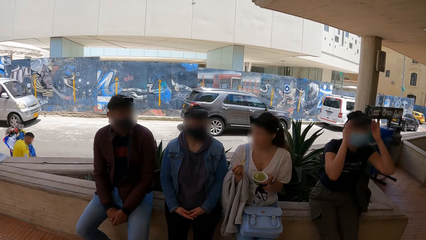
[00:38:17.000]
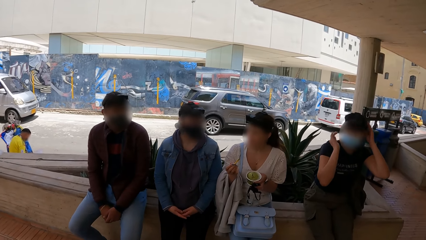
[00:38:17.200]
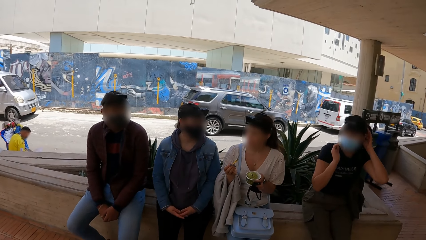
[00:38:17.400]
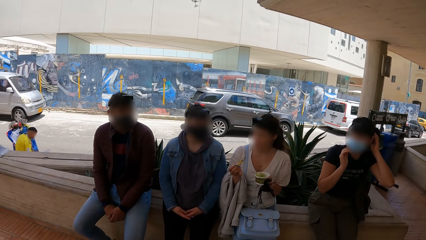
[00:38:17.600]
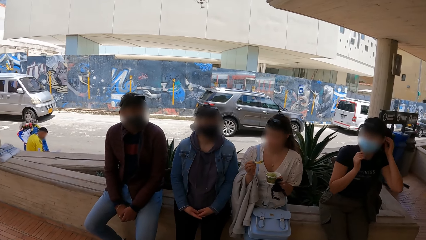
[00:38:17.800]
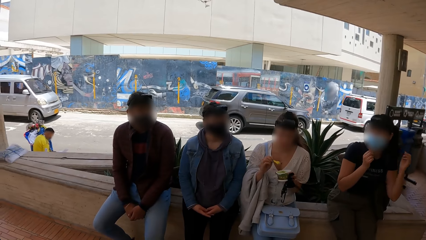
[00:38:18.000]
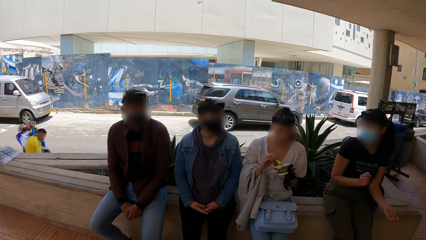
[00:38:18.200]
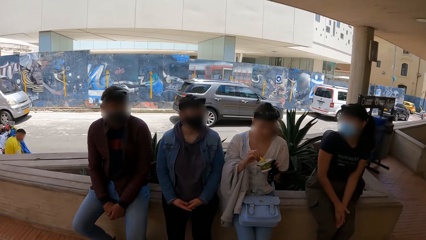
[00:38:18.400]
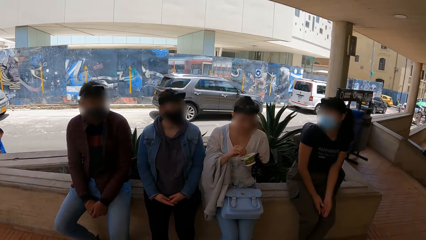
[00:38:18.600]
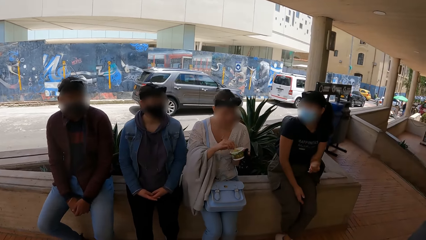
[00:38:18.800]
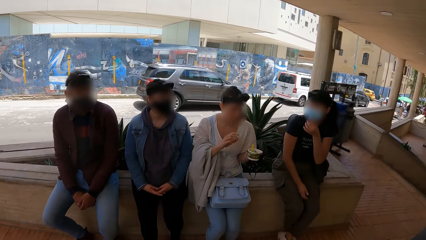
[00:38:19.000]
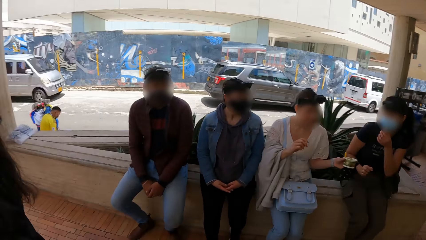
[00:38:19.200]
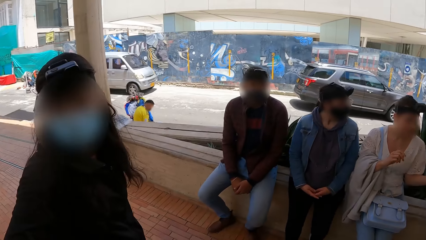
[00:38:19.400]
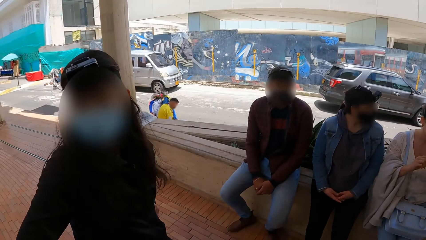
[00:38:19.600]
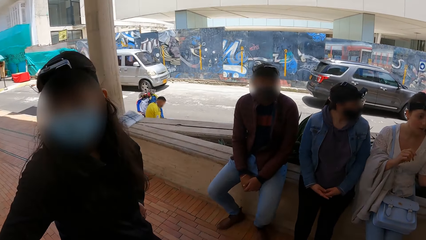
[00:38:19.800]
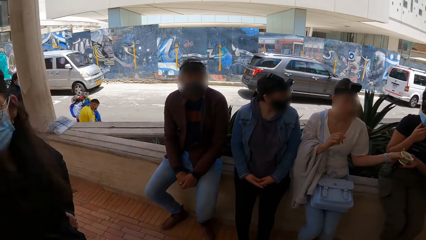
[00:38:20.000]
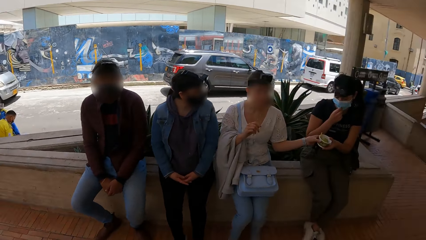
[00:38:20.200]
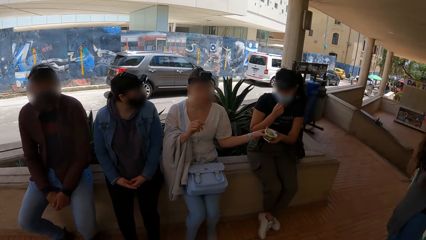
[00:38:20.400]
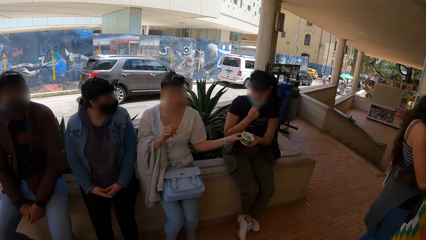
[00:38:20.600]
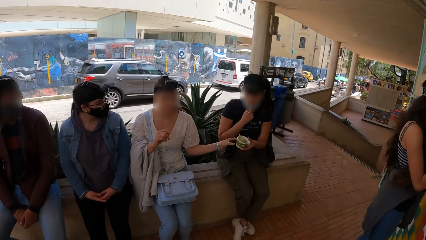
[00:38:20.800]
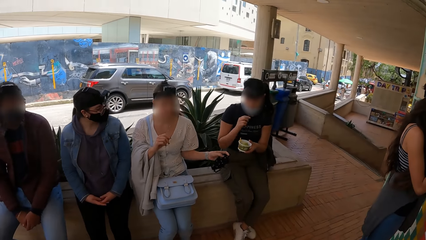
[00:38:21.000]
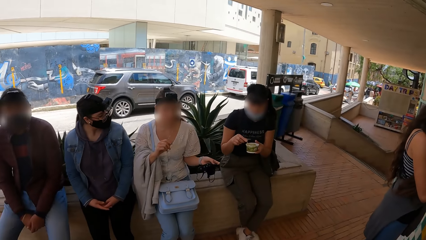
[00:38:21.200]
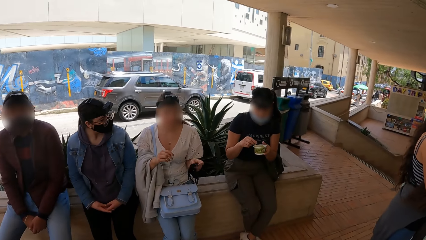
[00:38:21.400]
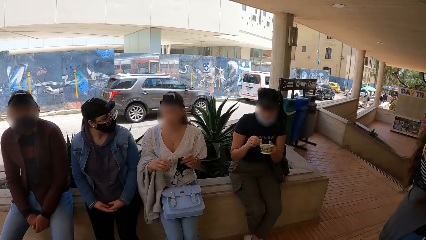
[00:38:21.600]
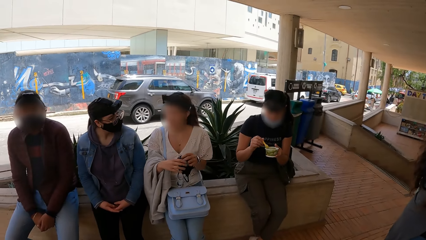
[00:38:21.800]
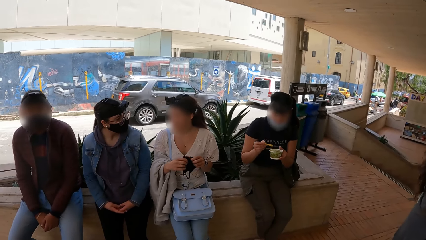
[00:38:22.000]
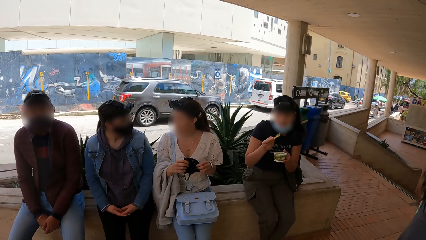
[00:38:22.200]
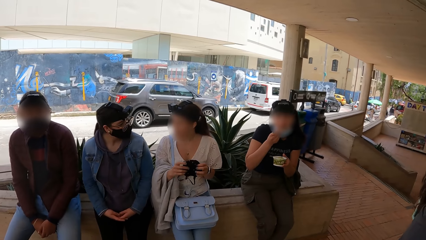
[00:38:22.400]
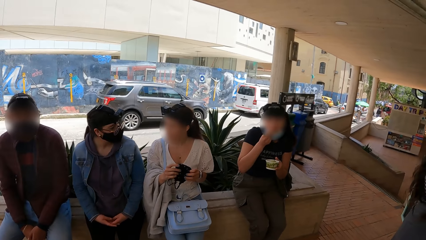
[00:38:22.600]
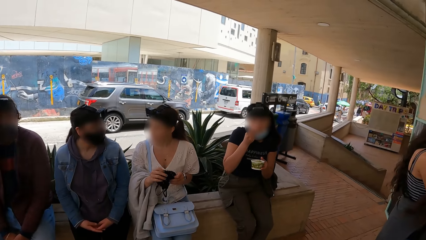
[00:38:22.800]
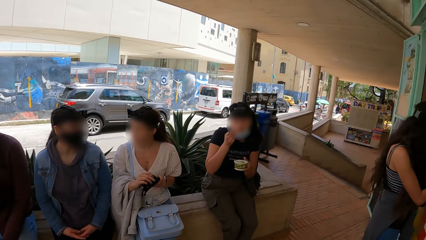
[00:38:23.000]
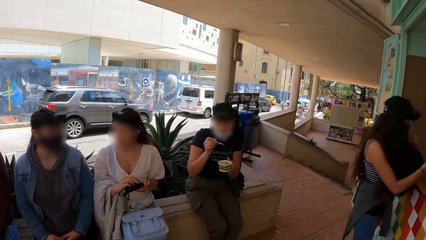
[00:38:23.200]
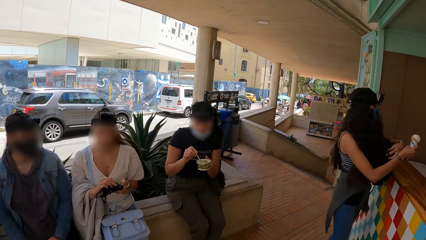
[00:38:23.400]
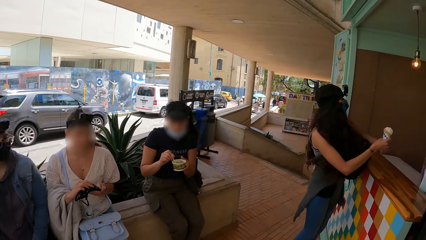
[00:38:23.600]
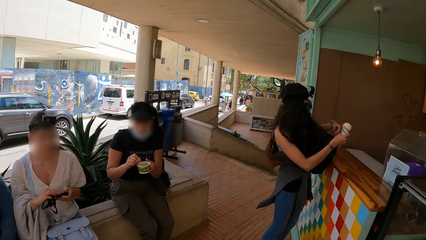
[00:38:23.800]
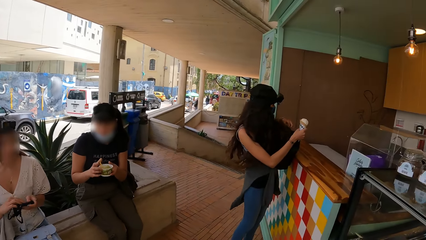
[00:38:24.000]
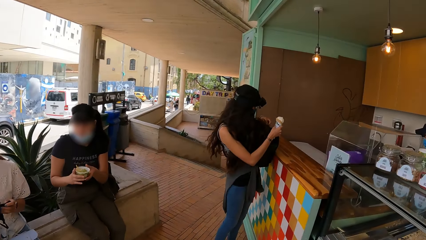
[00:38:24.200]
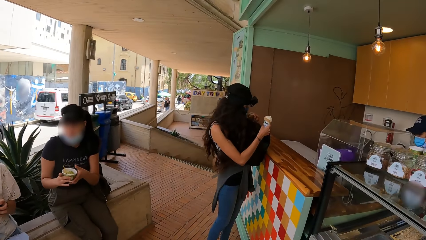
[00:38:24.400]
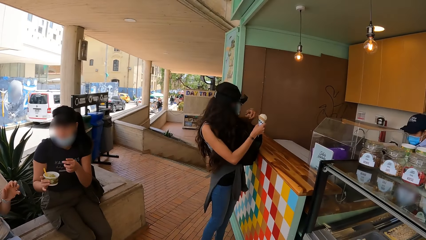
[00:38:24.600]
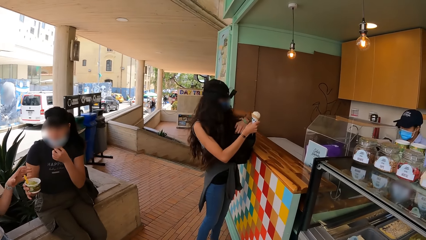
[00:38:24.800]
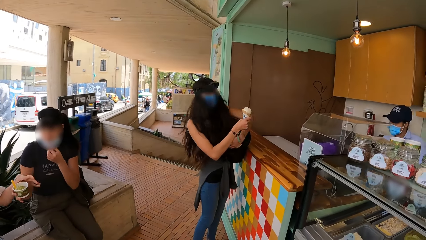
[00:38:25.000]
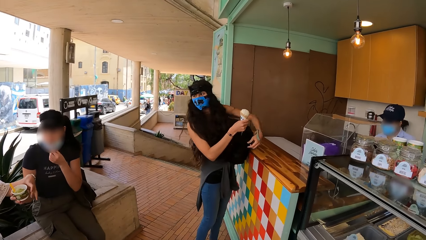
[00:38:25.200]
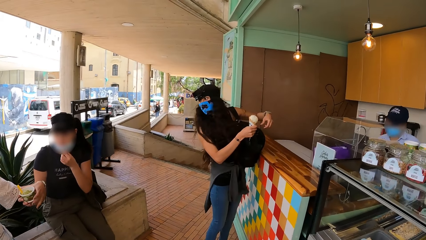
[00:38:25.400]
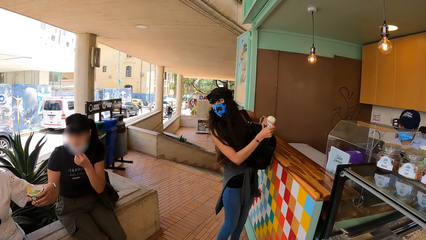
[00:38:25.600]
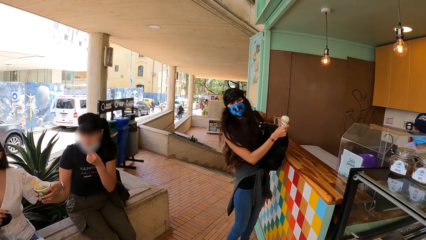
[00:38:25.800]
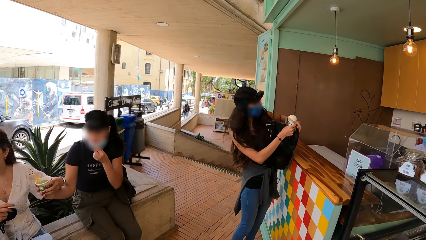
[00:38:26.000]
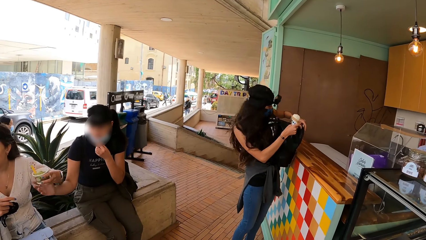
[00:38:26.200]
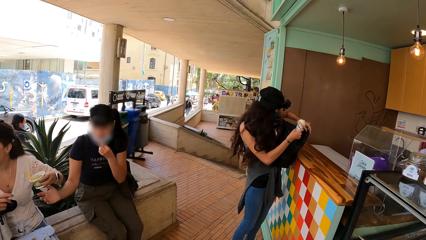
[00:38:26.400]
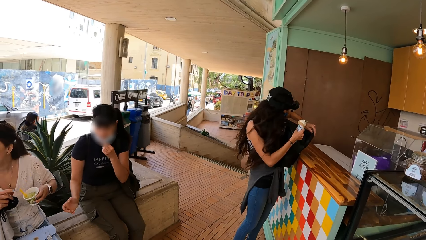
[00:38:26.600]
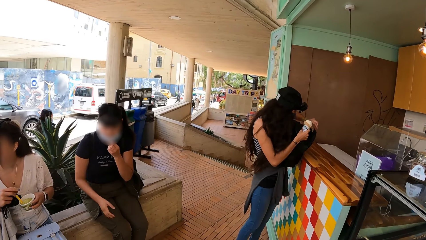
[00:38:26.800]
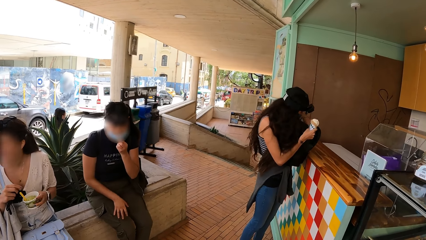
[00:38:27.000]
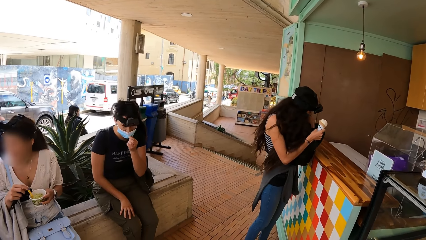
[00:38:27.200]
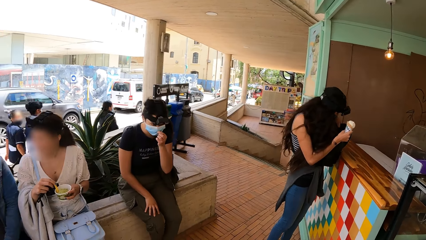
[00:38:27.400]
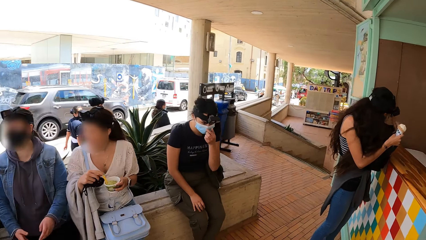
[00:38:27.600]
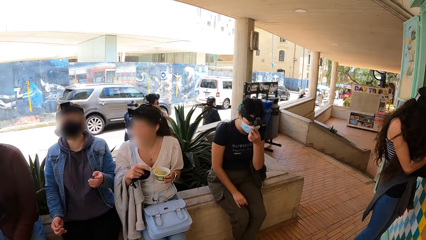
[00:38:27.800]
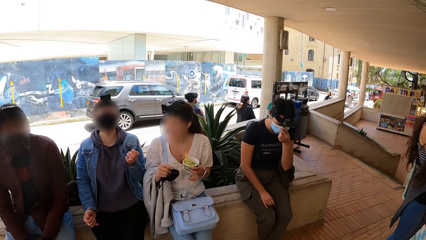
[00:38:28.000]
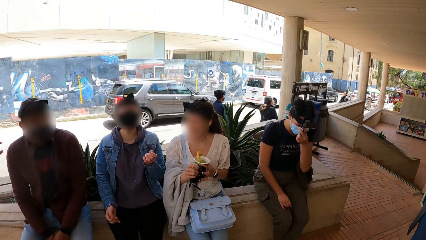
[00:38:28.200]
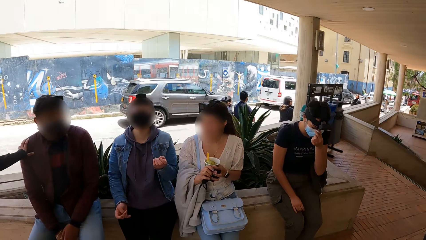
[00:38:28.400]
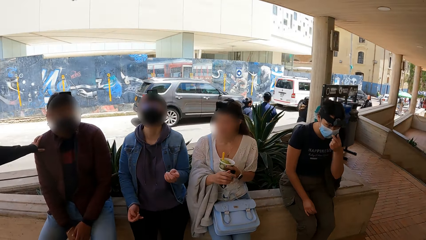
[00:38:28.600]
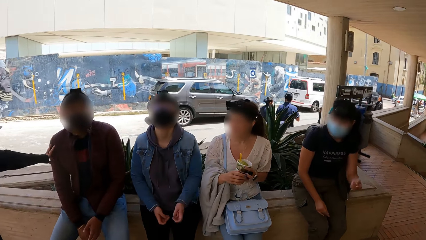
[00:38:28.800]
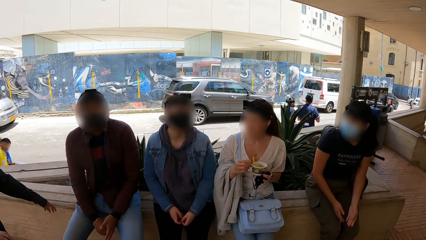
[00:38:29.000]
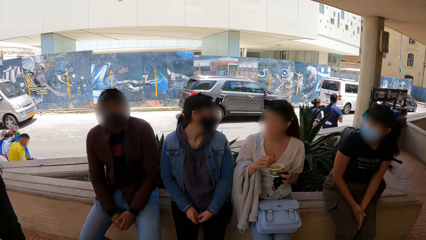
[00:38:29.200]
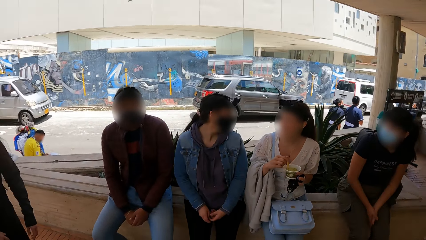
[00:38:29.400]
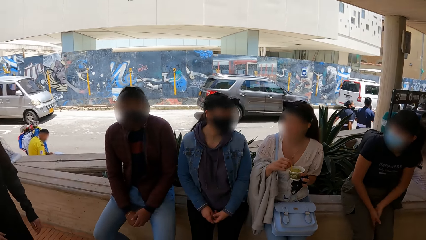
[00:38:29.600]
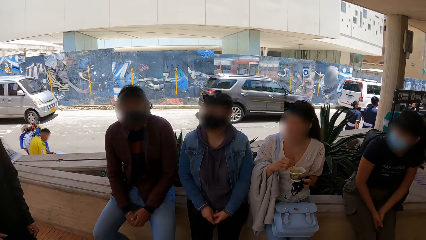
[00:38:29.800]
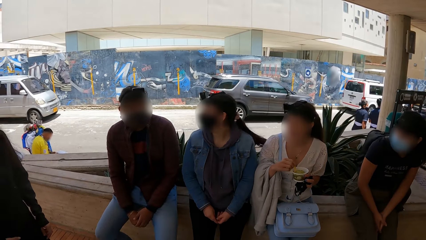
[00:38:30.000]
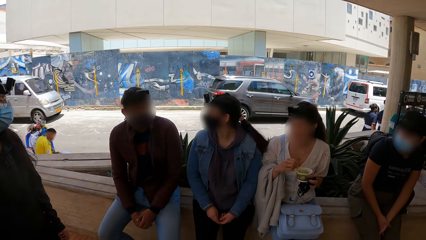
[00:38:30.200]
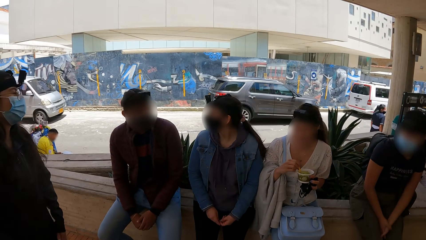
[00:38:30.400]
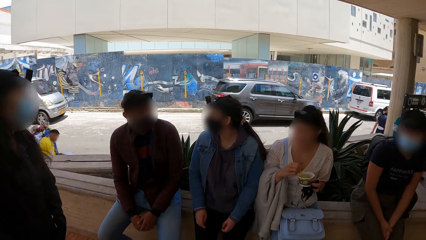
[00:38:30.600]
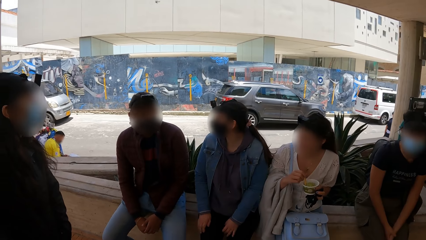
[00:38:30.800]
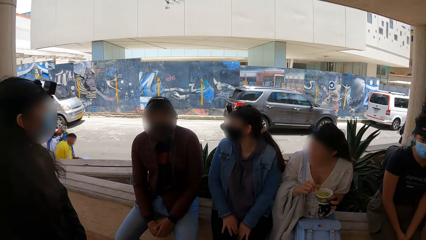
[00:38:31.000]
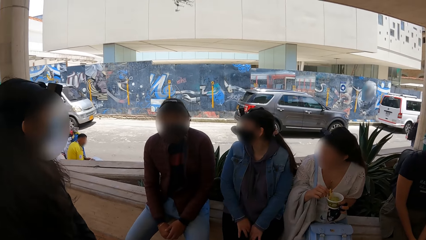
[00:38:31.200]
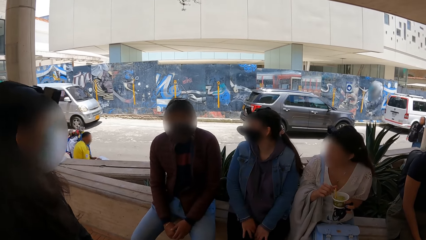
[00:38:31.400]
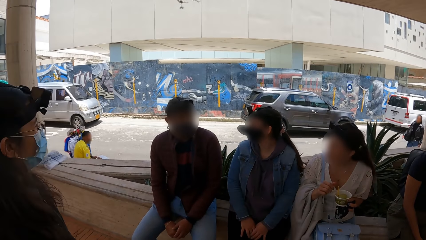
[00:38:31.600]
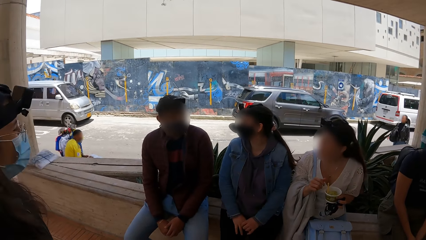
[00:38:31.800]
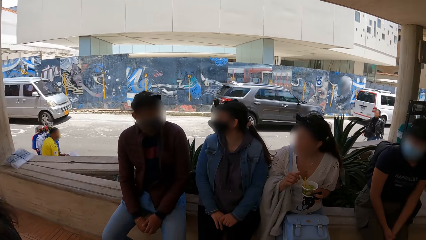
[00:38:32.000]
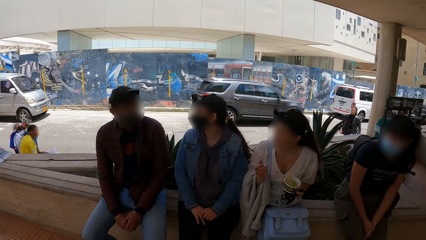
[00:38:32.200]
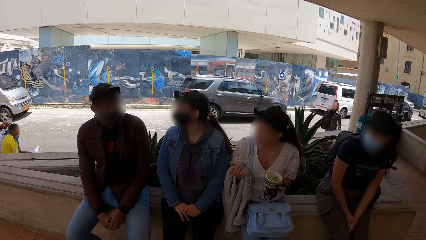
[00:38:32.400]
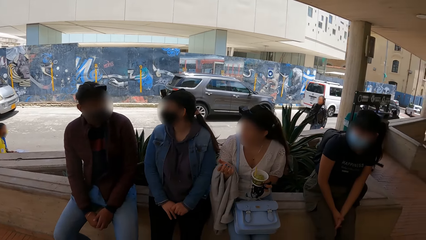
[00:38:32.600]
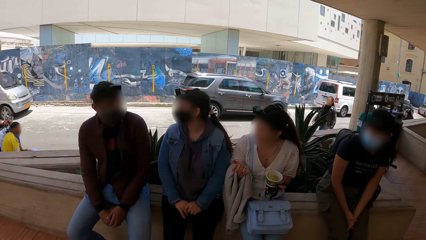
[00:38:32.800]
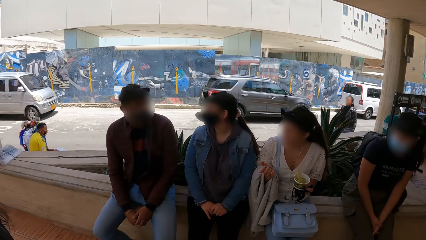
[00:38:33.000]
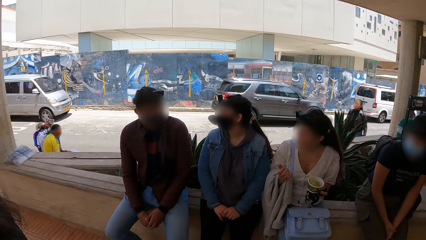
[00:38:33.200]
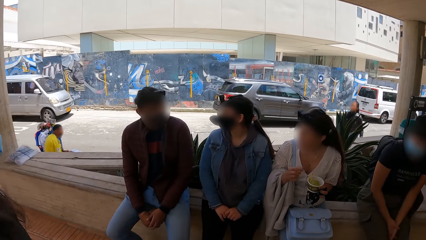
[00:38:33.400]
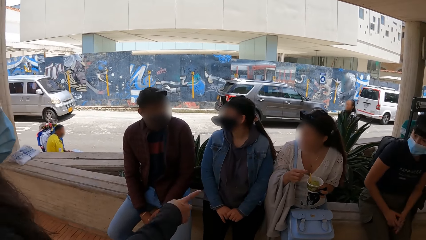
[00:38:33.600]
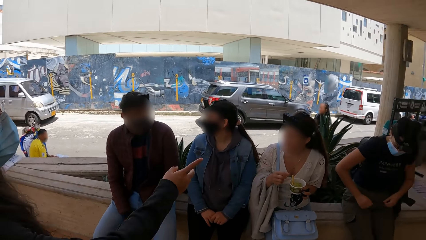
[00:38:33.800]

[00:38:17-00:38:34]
A woman adjusts her nosemask with her hands. She places her hands on her legs. Another woman drops the spoon in the ice cream cup with her right hand. The first woman adjusts her nosemask with her left hand. She collects the ice cream cup from the other woman with her left hand. The other woman passes the ice cream cup to the first woman with her right hand. The first woman scoops ice cream from the ice cream cup with a spoon in her right hand. The other woman holds a nosemask with her hands. The first woman puts the ice cream in her mouth with the spoon in her right hand. She drops the spoon in the ice cream cup with her right hand. A third woman holds an ice cream cone in her right hand. She touches her backpack with her left hand. The first woman holds the ice cream cup in her right hand. The third woman unzips her backpack with her left hand. The first woman adjusts her nosemask with her left hand. The third woman collects the ice cream cup from the first woman with her left hand. The first woman places her right hand on her right leg. The second woman passes the nosemask to her left hand. A fourth woman places her left hand on the shoulder of a man. A woman places her left hand on her leg. The second woman holds the spoon in the ice cream cup with her right hand. She gesticulates with her right hand.
